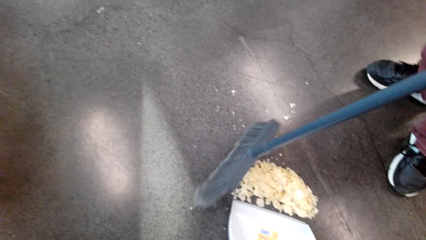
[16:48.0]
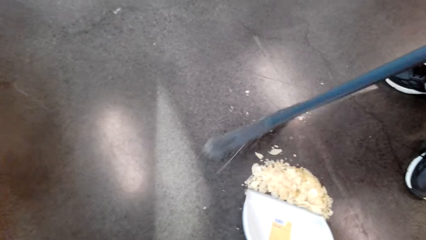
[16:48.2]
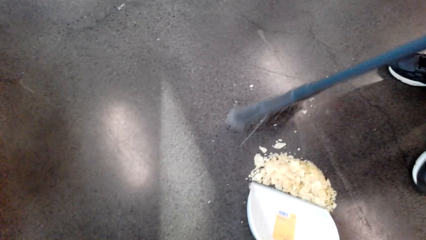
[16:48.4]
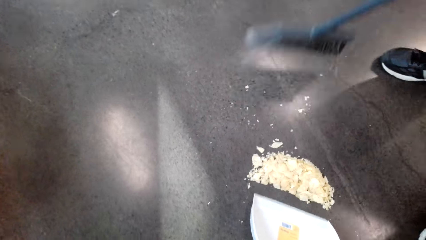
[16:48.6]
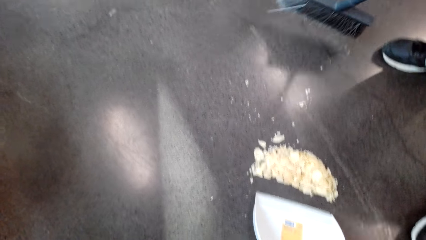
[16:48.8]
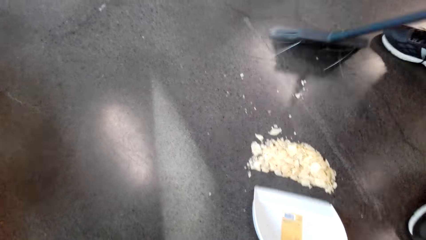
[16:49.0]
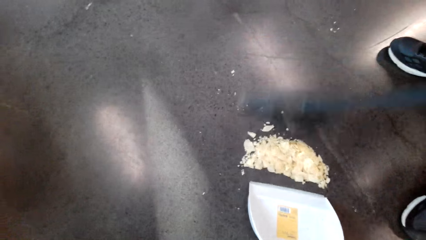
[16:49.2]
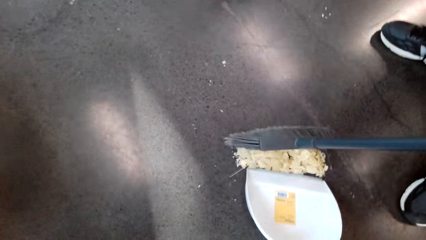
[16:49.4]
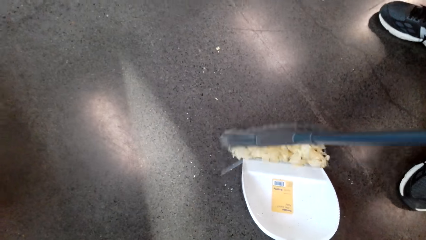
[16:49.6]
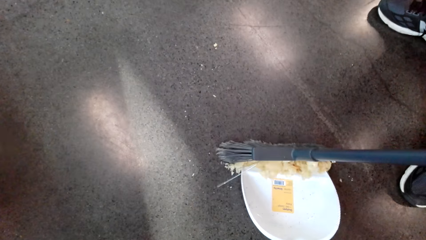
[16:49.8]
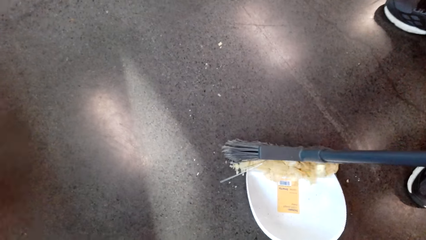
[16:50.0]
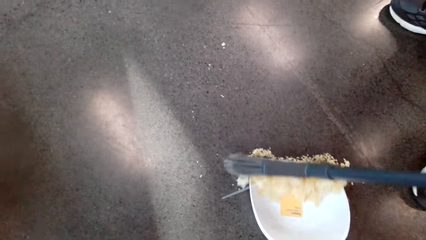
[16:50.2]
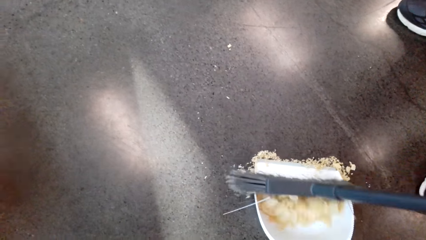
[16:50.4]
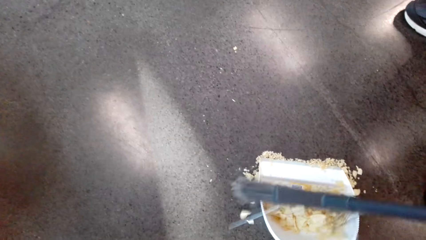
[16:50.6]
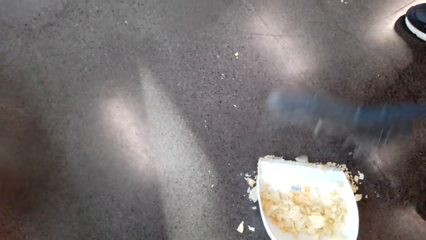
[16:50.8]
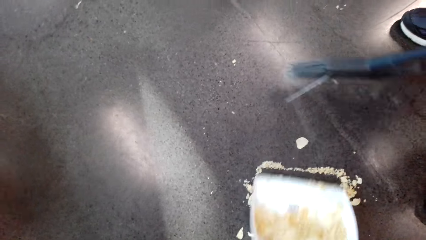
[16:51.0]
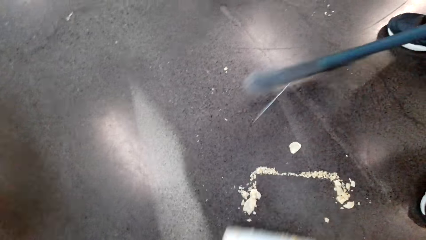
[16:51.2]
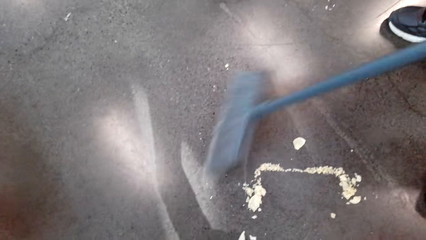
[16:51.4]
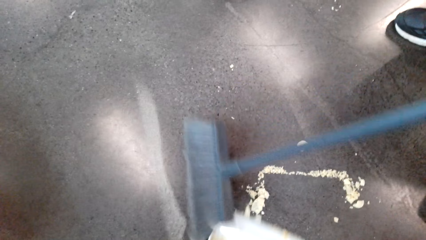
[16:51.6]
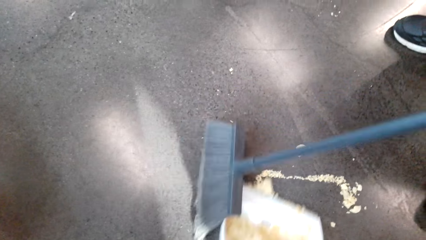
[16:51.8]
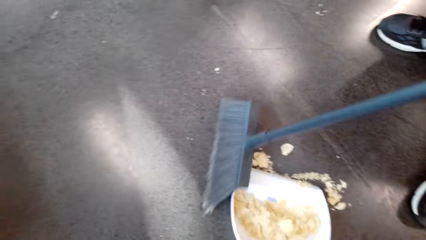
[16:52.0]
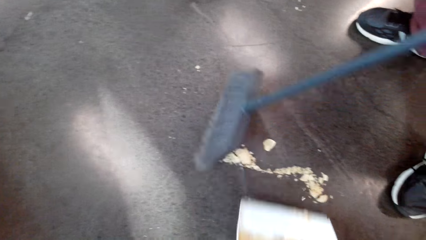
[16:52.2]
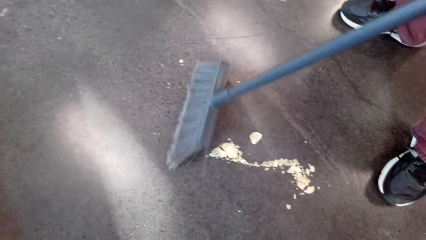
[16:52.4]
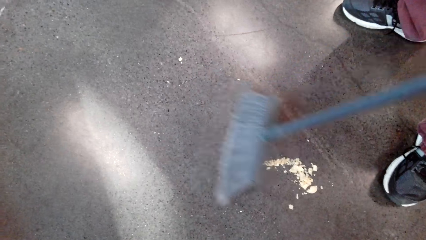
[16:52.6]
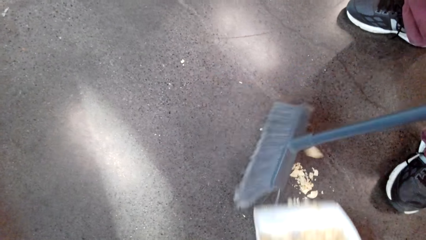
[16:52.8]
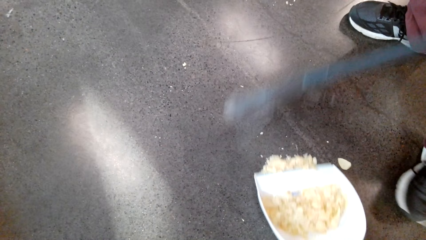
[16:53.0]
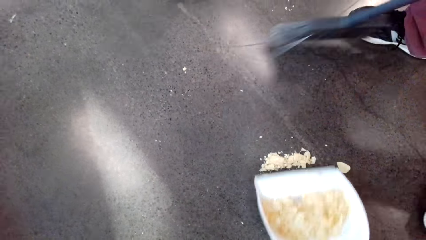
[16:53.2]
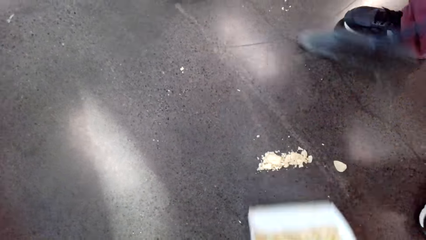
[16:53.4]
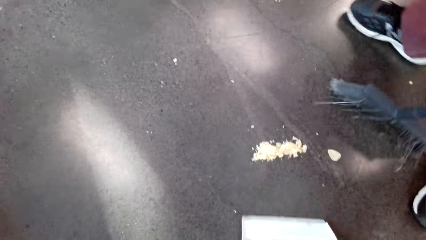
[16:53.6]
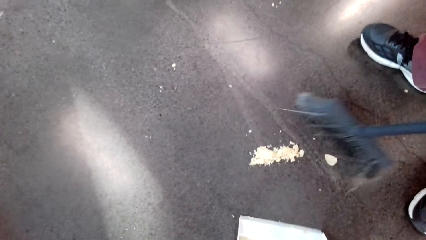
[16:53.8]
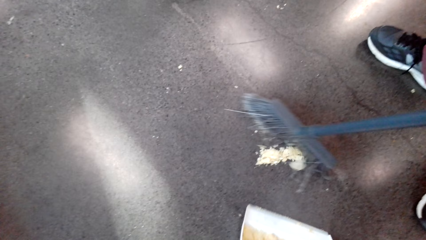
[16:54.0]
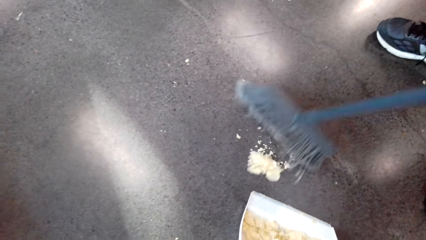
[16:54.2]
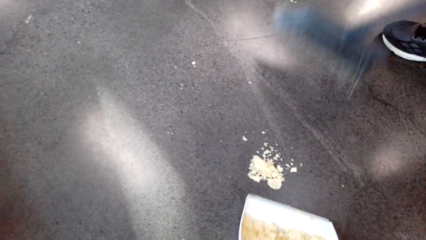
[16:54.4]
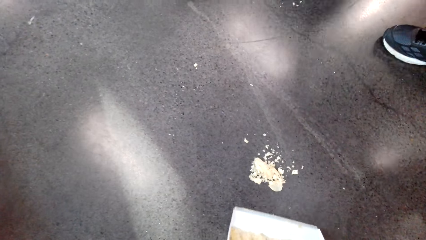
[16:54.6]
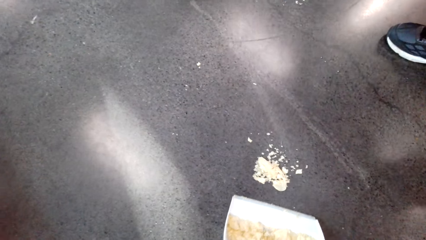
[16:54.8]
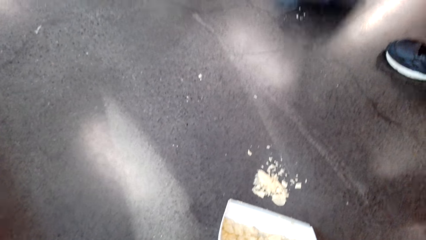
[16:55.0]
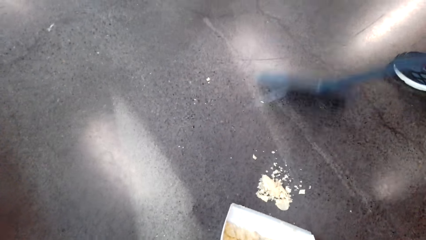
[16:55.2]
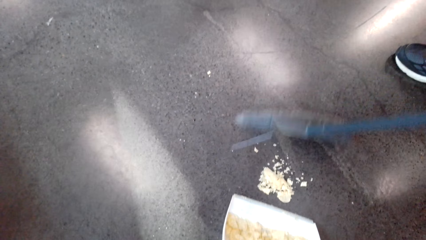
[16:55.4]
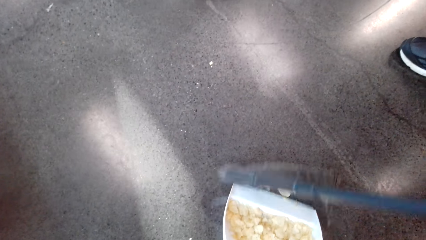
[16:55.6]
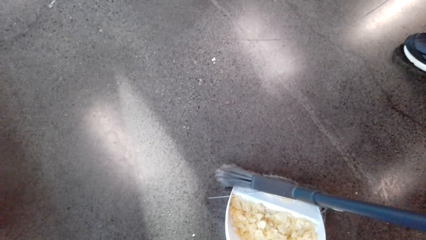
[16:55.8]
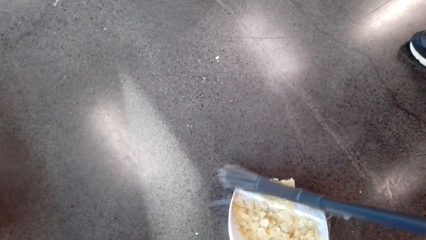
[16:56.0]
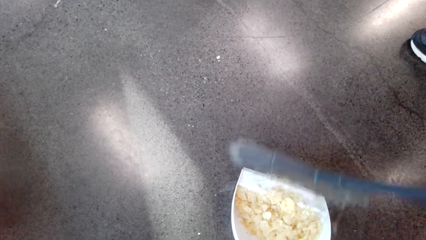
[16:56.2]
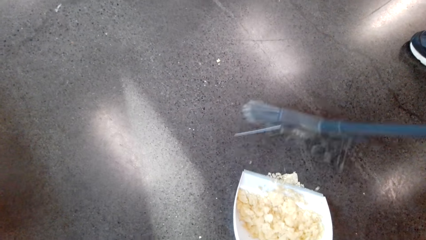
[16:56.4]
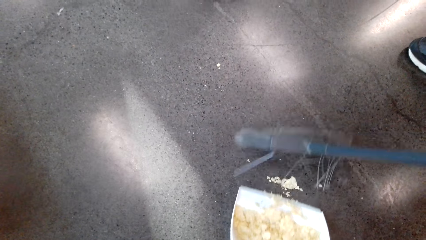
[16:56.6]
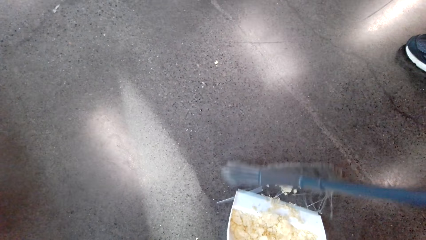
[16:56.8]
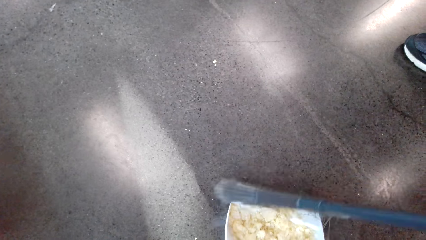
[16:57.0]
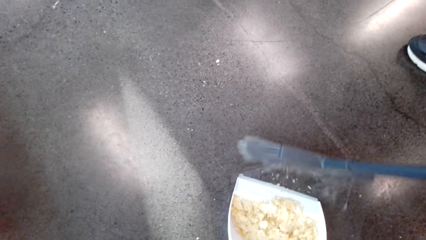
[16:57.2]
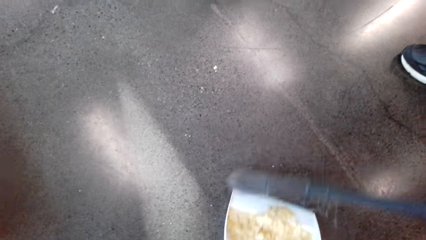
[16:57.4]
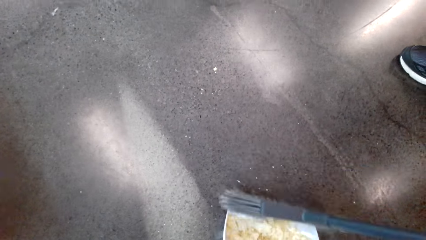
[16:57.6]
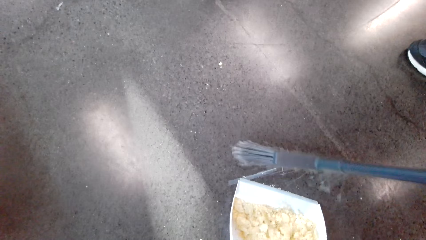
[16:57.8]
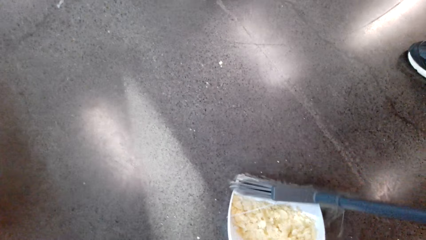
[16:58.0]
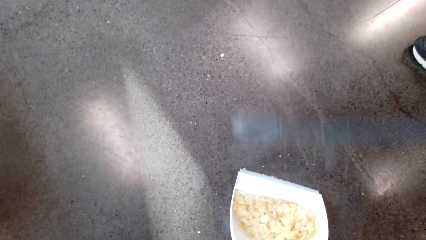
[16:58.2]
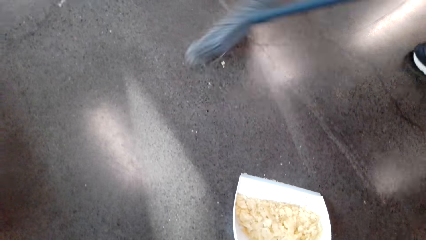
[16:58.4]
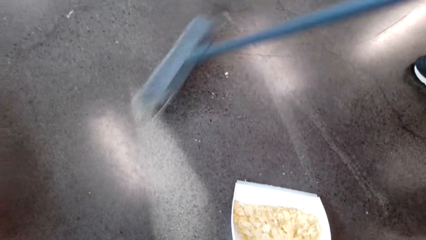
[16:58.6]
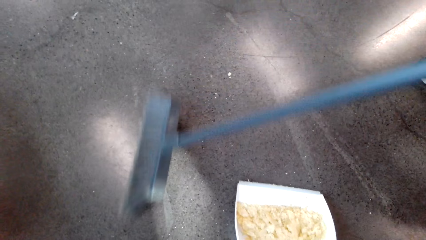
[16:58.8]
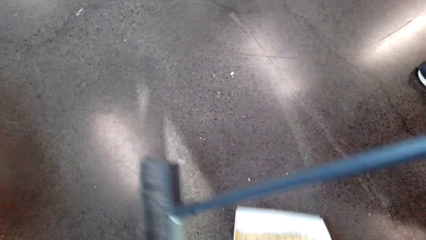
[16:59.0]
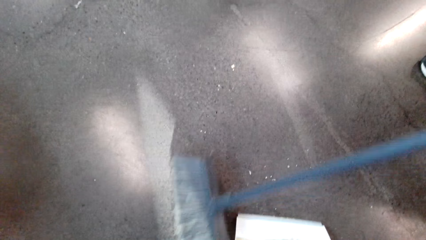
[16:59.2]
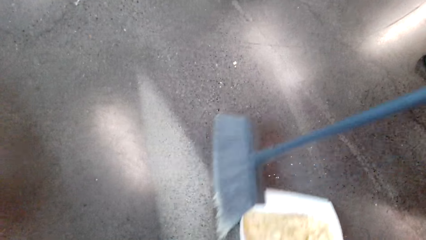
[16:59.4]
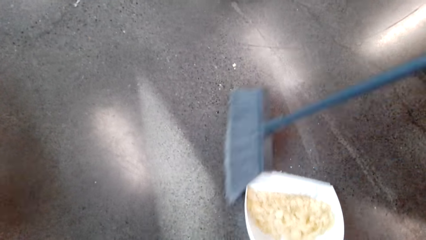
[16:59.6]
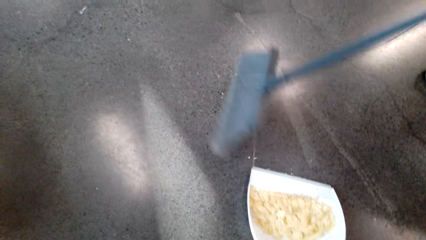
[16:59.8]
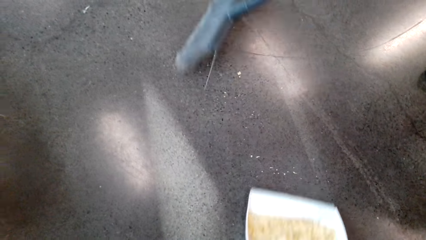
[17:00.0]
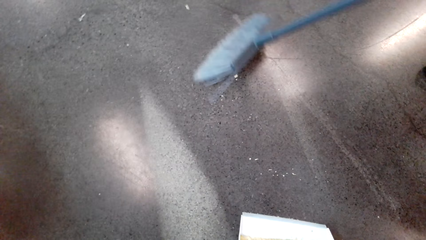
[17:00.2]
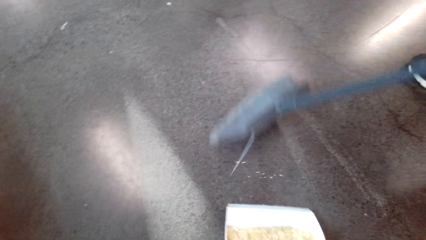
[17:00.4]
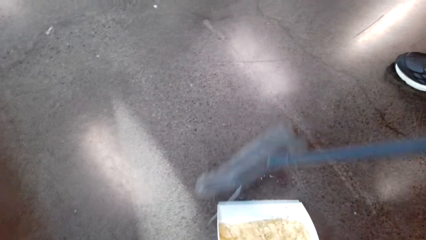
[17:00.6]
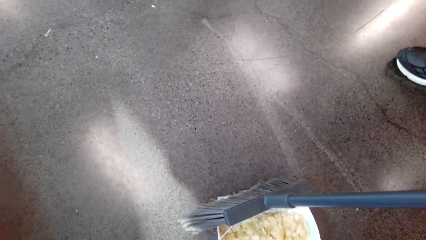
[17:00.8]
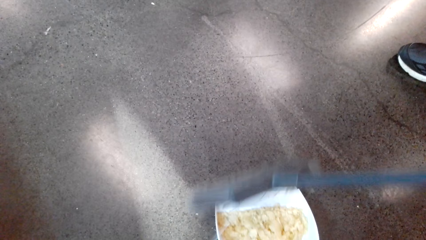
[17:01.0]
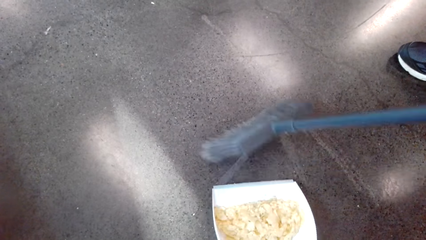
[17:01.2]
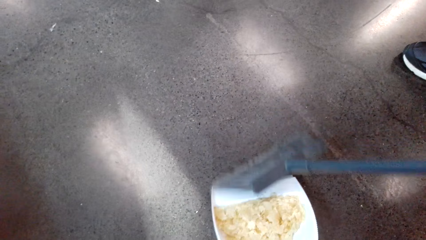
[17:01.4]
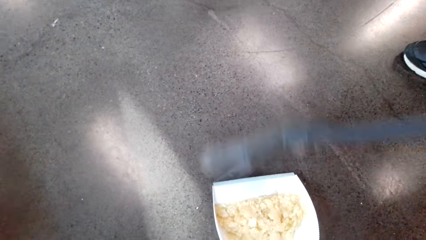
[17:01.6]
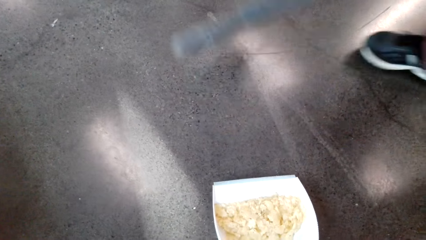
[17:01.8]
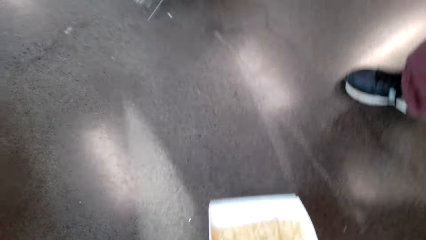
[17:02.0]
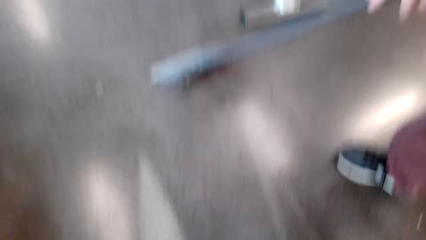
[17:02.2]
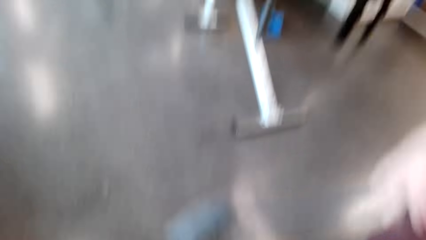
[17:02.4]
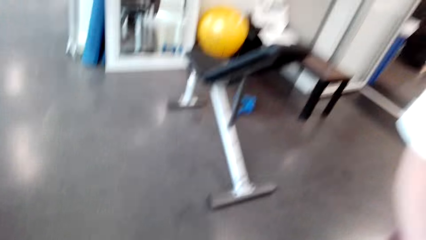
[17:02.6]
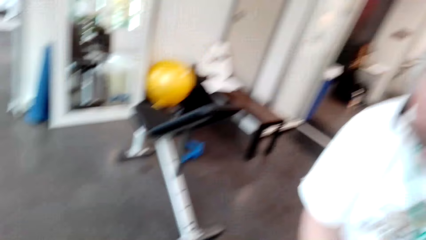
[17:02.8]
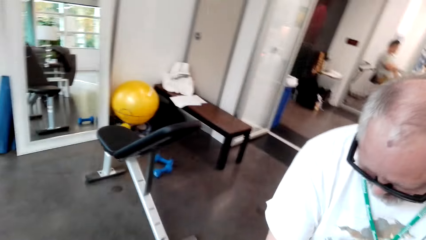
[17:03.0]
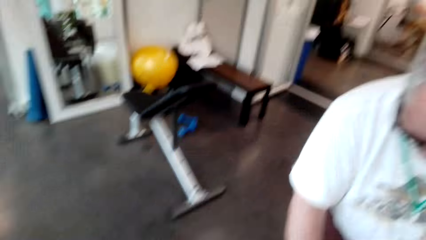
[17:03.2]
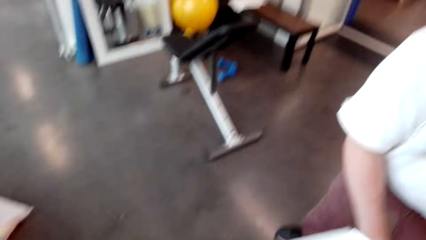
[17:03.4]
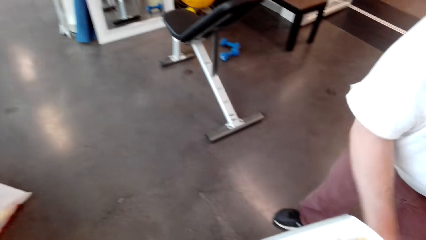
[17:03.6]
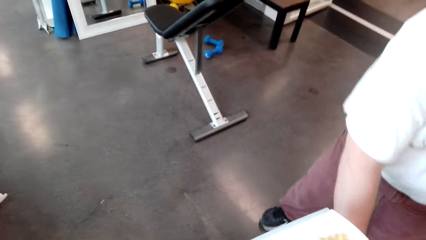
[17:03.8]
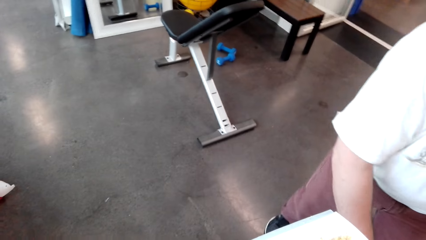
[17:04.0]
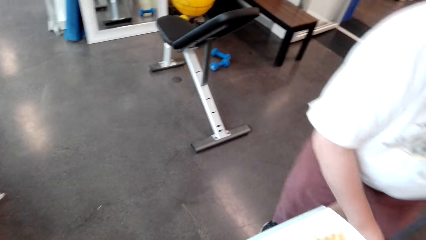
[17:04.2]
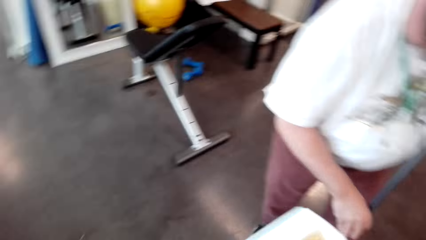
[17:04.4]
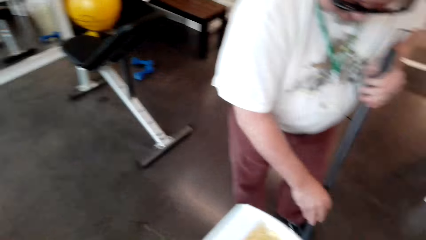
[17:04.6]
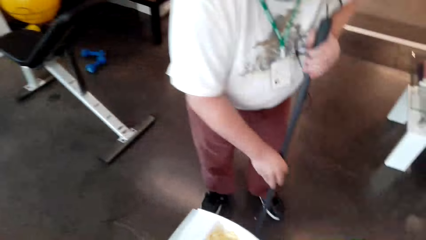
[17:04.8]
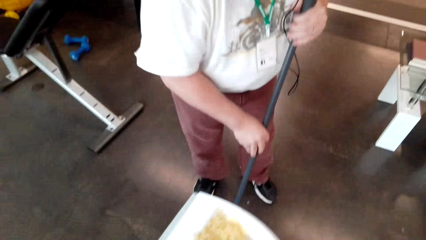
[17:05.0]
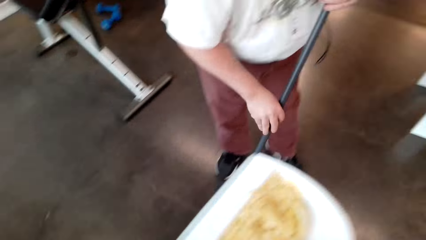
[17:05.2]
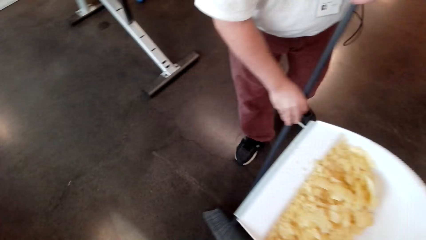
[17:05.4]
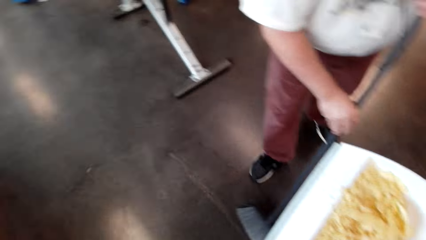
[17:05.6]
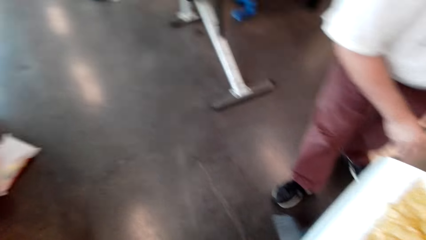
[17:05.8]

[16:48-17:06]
The camera wearer gathers dirt from the floor.
